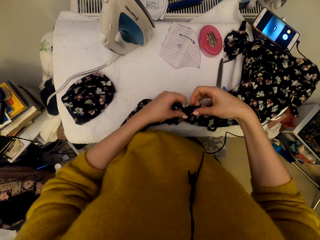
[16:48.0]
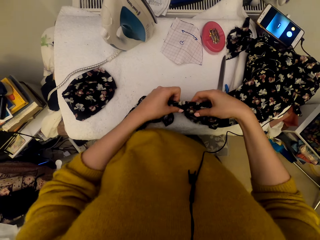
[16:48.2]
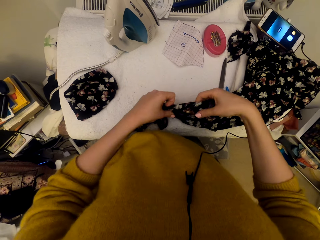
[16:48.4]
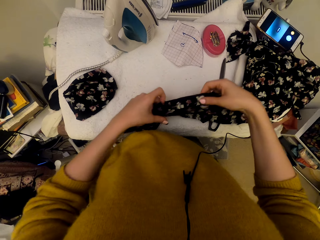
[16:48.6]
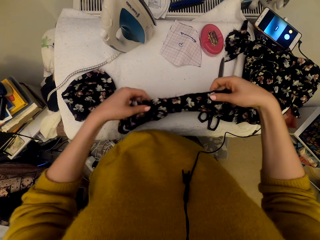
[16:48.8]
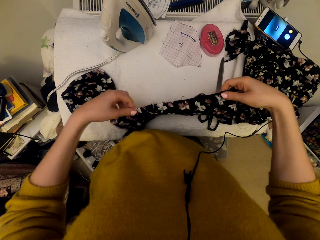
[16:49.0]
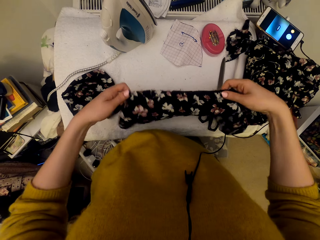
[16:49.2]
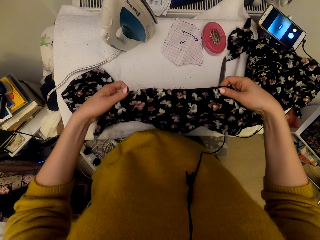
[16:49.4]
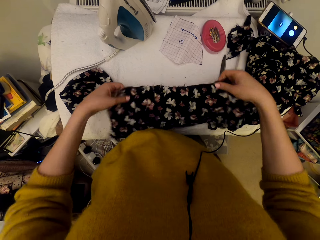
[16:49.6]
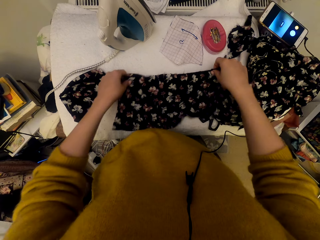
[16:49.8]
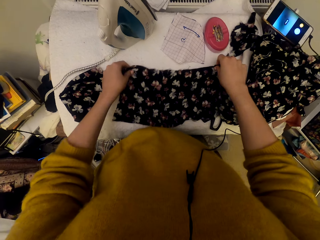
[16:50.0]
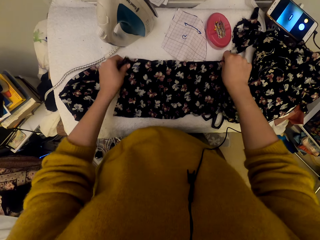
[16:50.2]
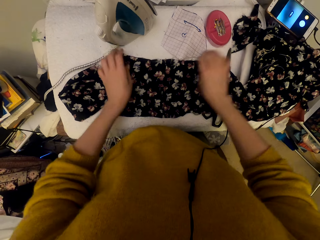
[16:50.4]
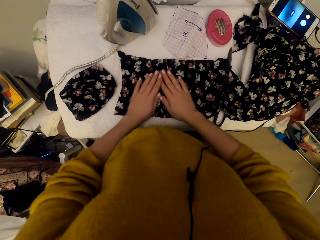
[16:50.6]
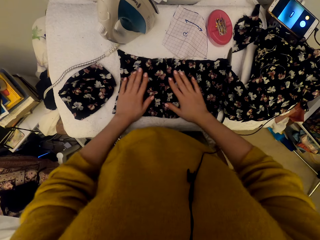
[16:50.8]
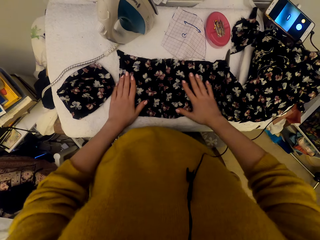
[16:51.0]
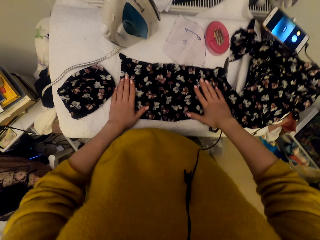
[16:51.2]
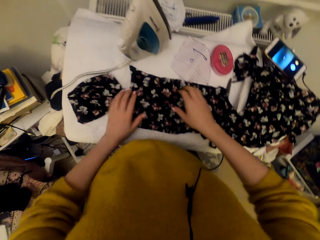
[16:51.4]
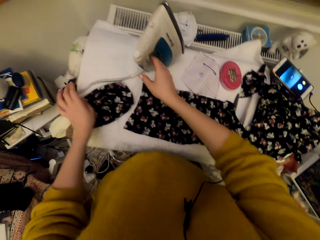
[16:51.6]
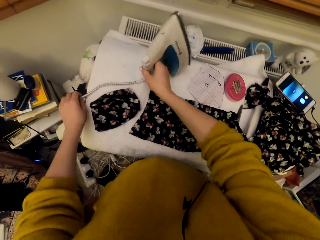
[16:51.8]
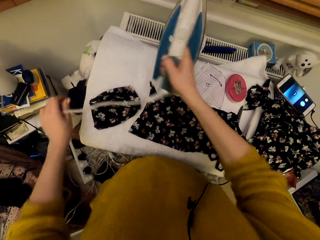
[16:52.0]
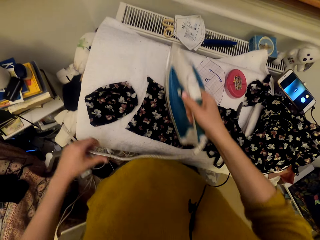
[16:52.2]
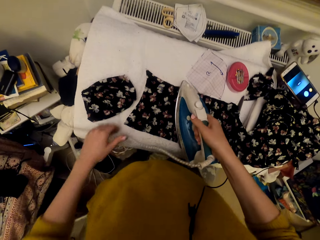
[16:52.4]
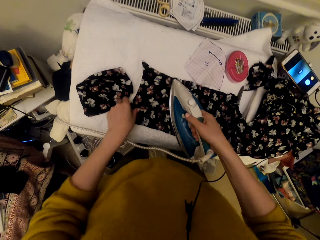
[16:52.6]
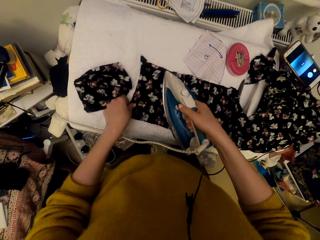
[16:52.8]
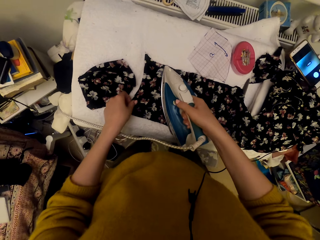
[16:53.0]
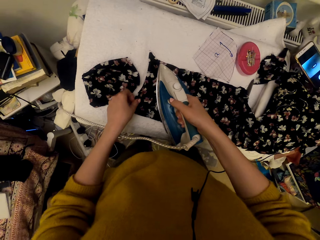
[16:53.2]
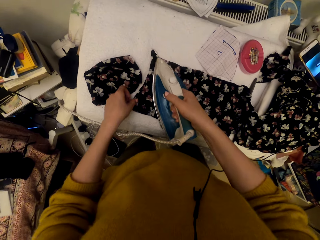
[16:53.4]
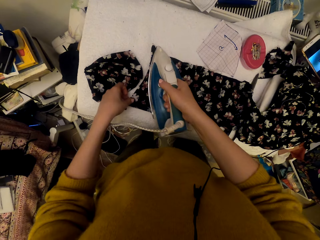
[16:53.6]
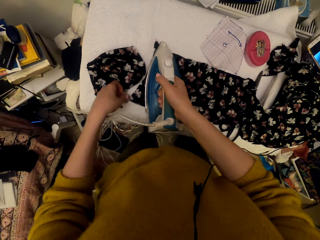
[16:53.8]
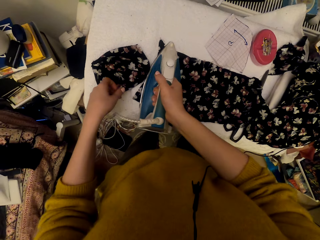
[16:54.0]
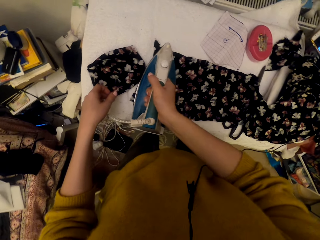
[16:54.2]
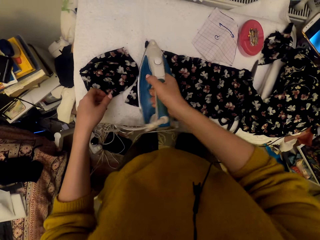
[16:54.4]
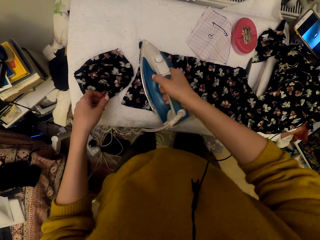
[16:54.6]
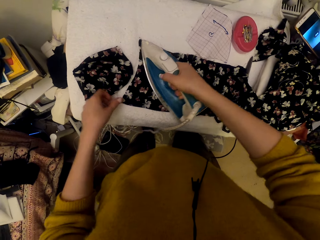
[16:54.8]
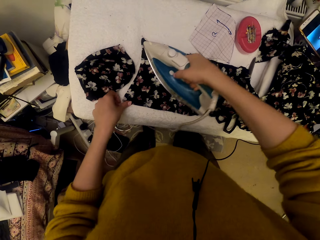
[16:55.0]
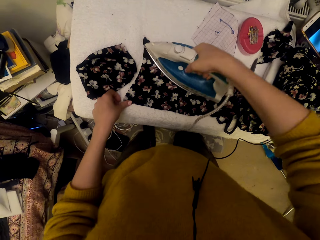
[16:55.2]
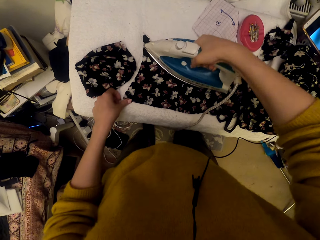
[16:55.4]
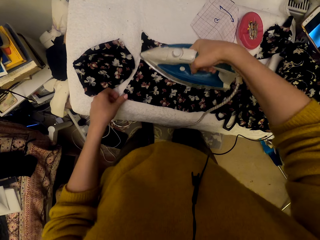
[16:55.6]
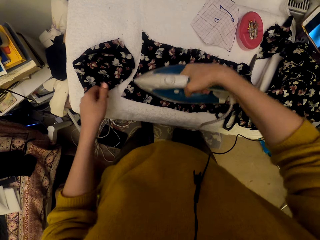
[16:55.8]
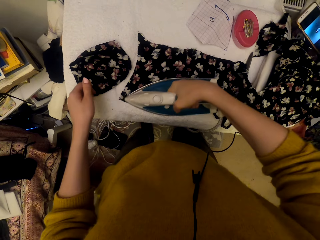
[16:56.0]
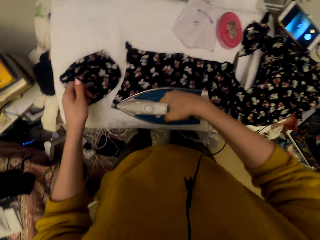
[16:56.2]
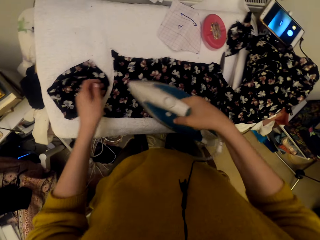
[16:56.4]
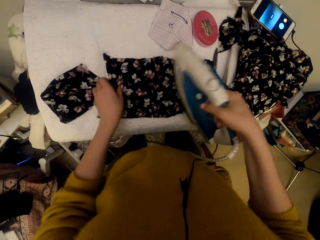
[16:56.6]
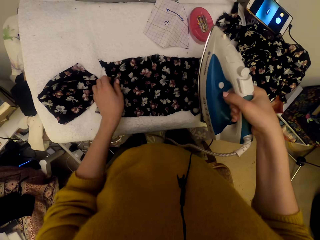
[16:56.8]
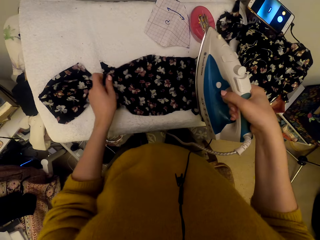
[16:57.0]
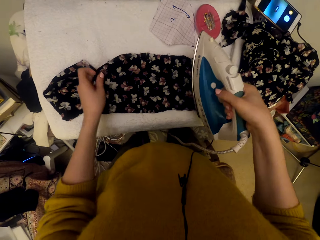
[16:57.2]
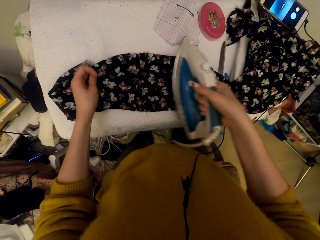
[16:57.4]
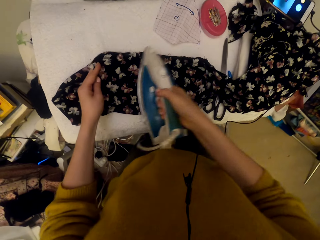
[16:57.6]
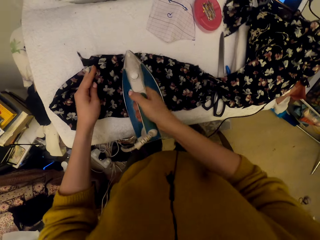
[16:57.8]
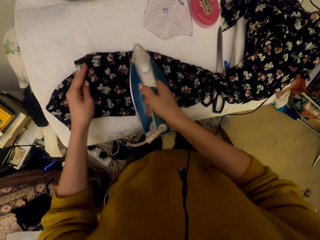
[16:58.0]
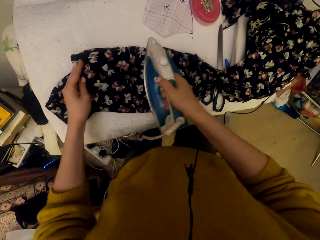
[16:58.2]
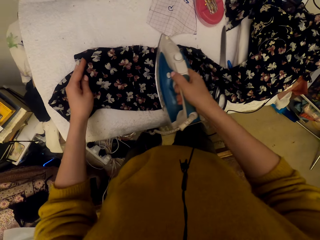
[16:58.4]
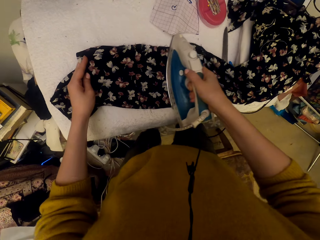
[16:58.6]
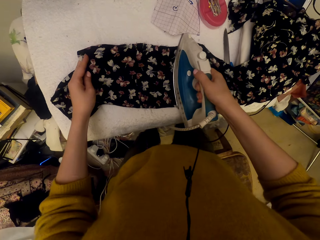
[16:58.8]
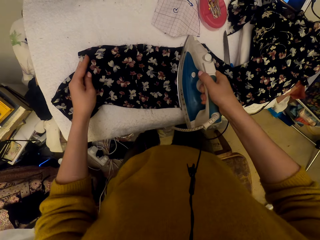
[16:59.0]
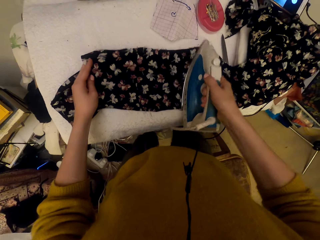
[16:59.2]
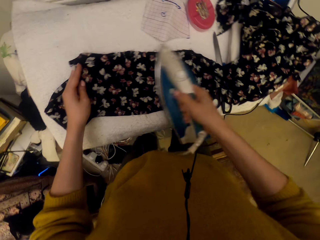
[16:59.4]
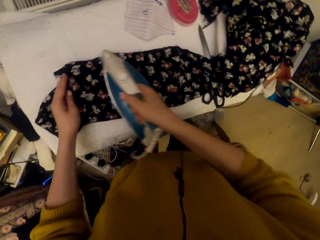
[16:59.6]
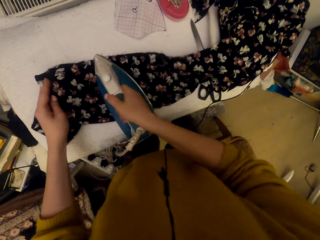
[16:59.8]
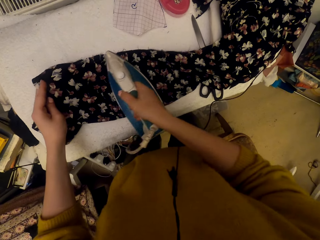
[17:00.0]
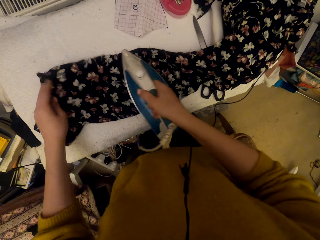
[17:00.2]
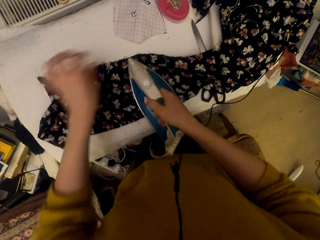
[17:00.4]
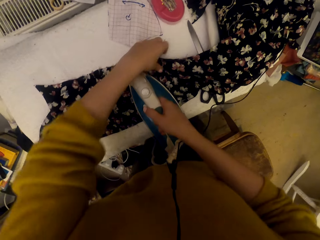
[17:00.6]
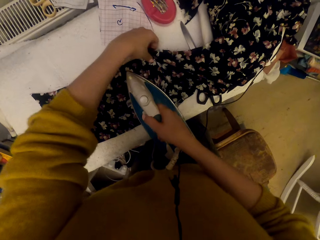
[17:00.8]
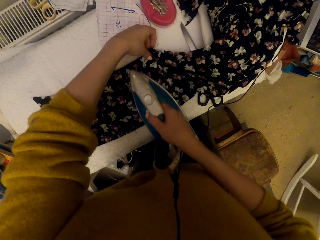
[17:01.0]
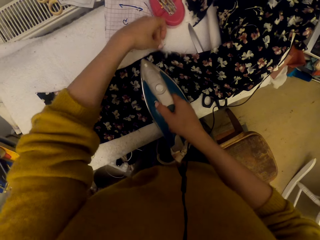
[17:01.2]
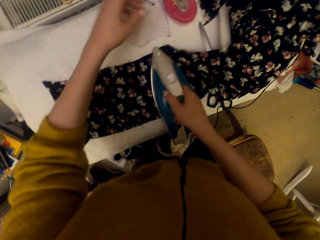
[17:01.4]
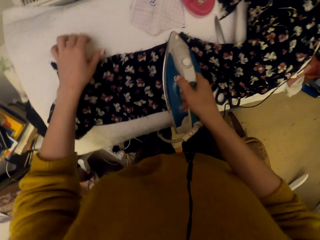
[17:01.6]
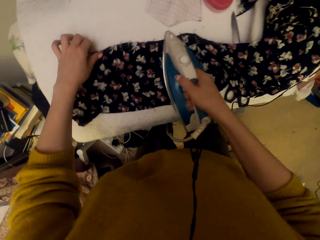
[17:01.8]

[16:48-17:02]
The camera wearer puts down a material. They move their hands on the material. They pick up the steam iron. They iron the cloth material with the steam iron. They adjust the cloth material on the worktable. They iron the cloth material with the steam iron.

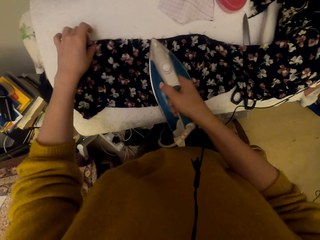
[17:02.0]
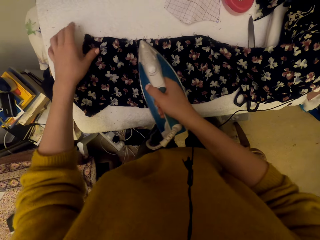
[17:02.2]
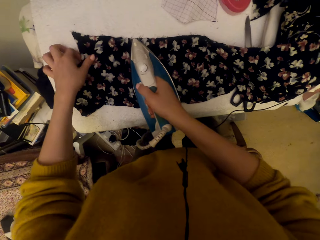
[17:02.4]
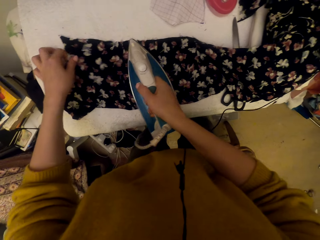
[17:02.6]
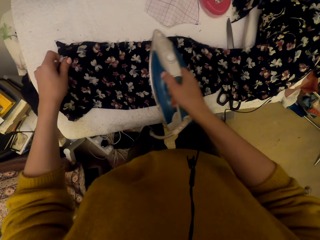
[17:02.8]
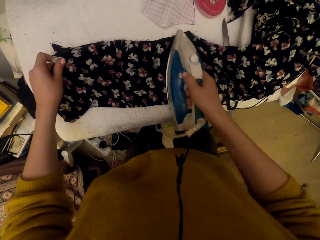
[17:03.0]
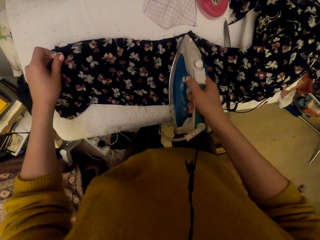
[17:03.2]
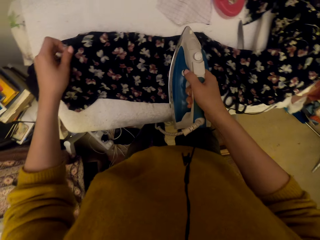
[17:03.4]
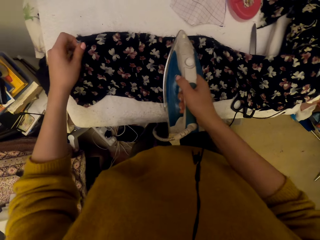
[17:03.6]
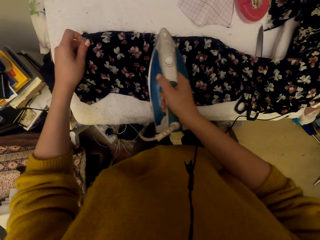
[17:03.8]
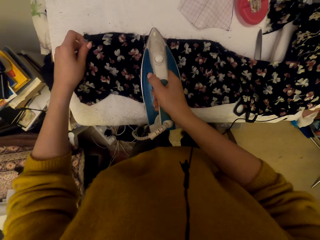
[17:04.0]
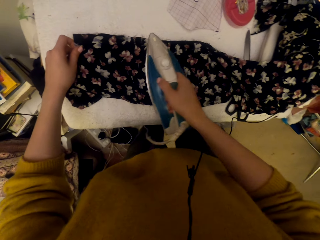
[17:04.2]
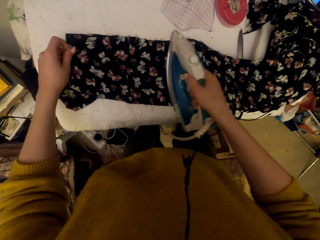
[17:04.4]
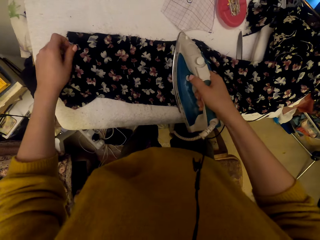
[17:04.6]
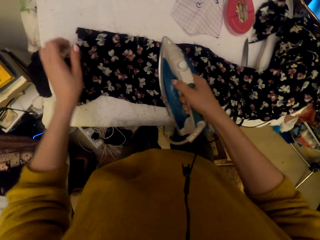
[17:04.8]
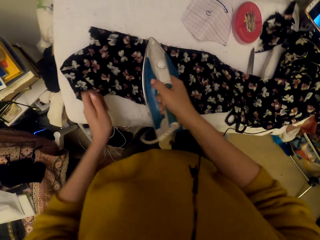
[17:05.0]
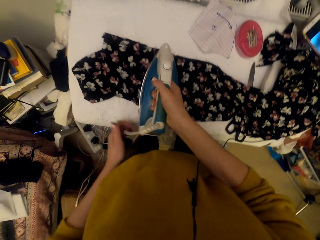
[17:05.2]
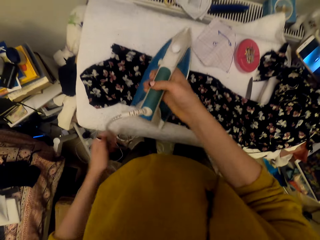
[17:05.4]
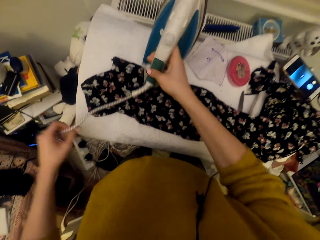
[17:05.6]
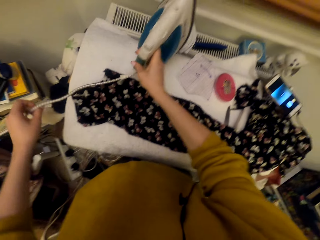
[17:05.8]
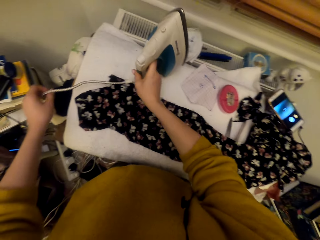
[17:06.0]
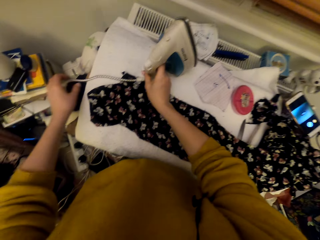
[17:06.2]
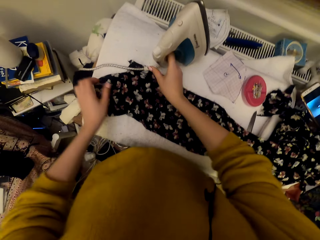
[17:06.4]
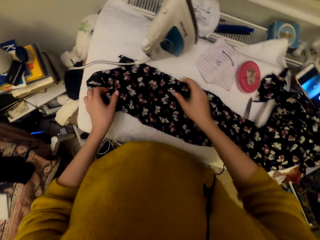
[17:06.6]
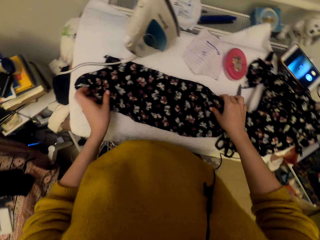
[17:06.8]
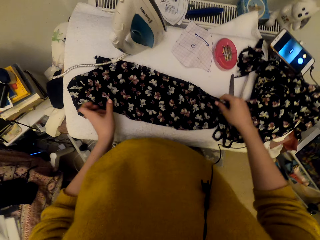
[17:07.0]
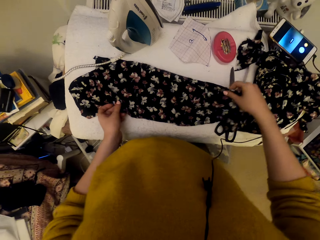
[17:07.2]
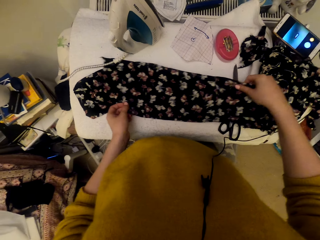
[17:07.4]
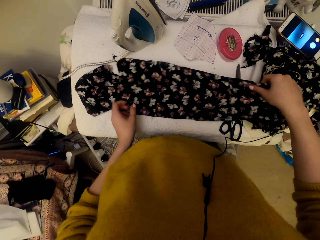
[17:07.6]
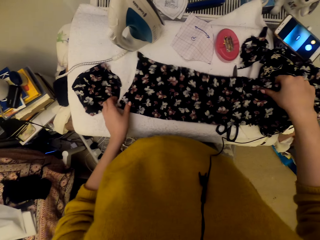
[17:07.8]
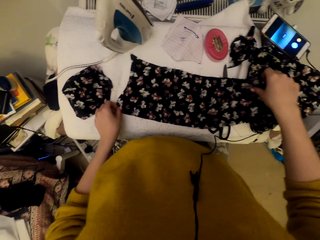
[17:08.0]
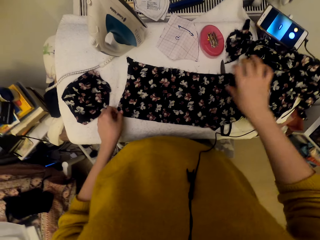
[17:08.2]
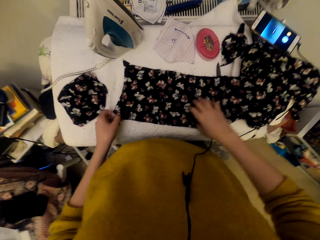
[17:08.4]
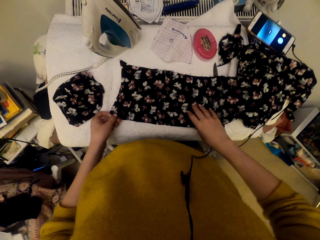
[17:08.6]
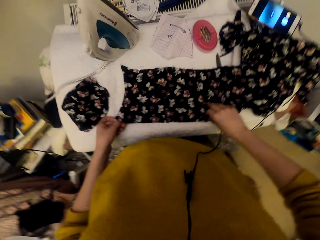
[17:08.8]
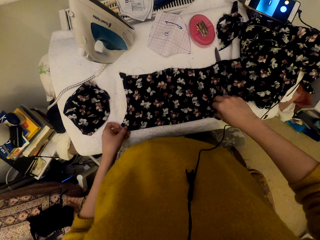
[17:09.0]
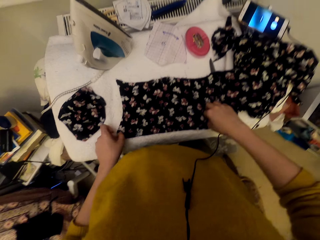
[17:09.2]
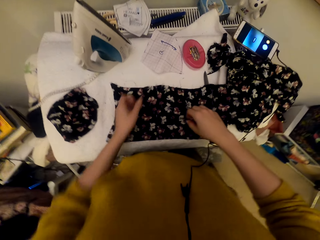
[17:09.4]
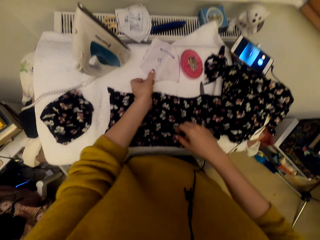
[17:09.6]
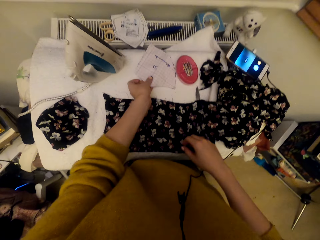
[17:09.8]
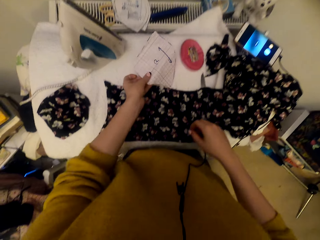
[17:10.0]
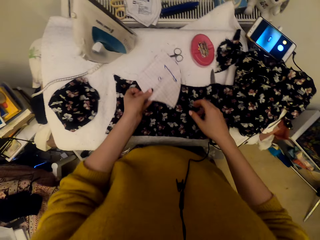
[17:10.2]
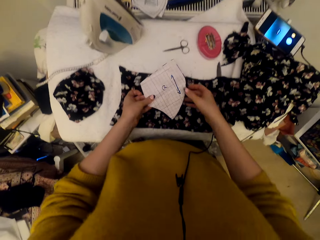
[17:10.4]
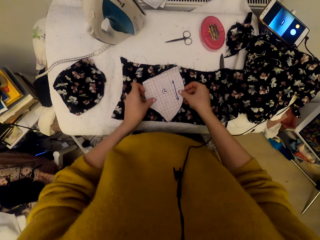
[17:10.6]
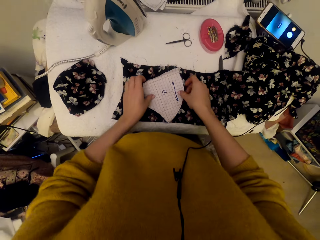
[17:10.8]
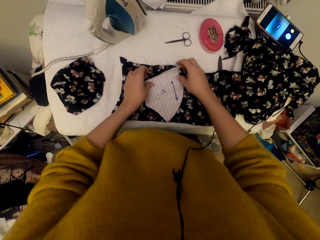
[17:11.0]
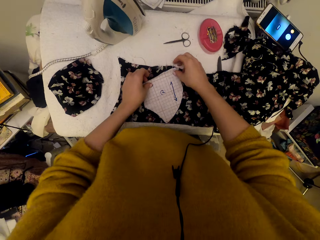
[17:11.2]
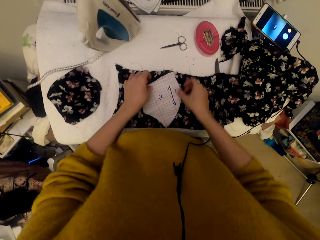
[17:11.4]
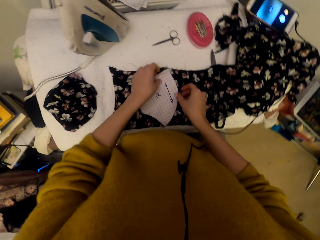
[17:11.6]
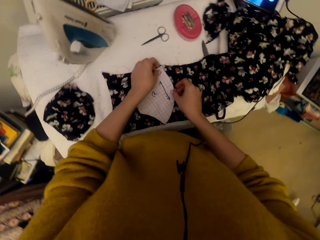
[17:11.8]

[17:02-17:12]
The camera wearer puts the steam iron on the work table. They adjust the cloth material on the worktable. They pick up a paper. They put the graph paper piece on the cloth material.
